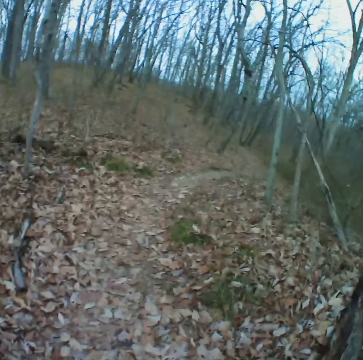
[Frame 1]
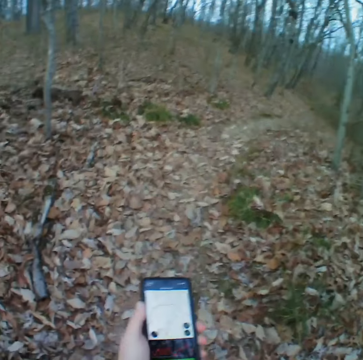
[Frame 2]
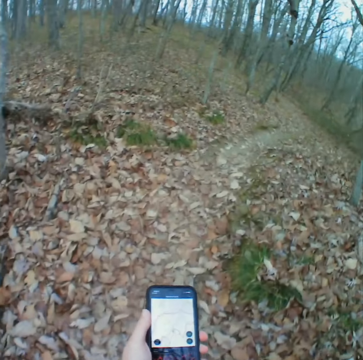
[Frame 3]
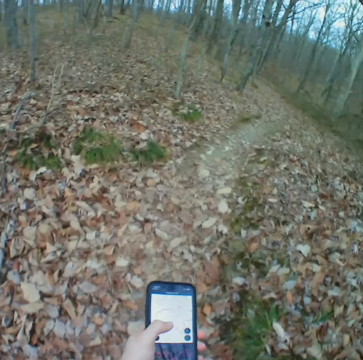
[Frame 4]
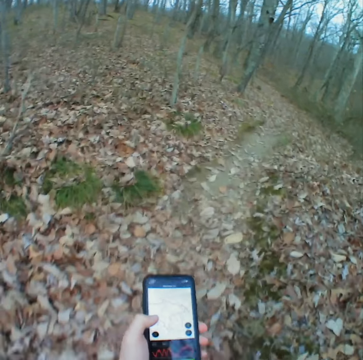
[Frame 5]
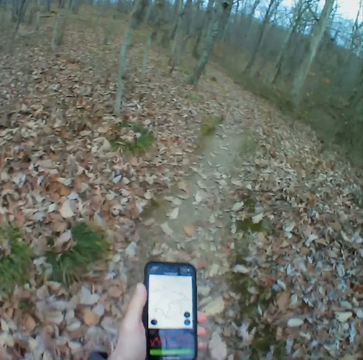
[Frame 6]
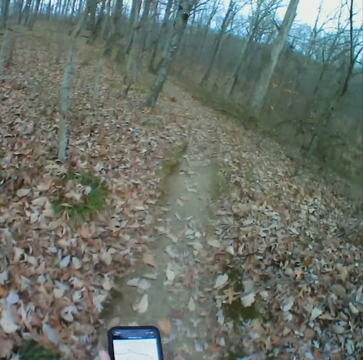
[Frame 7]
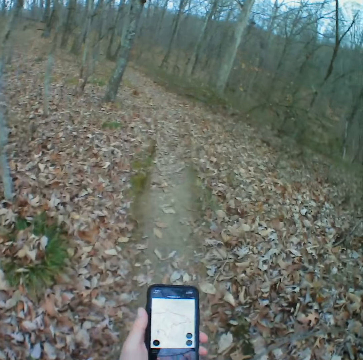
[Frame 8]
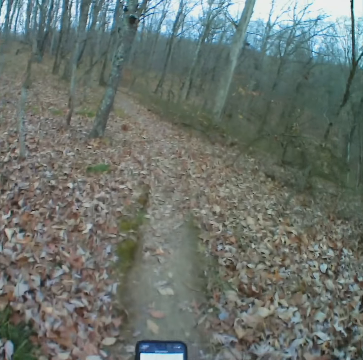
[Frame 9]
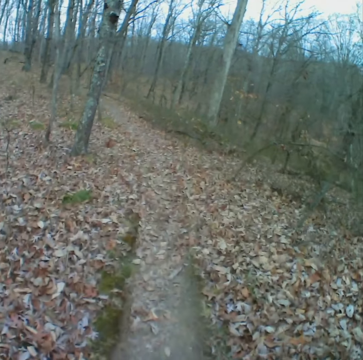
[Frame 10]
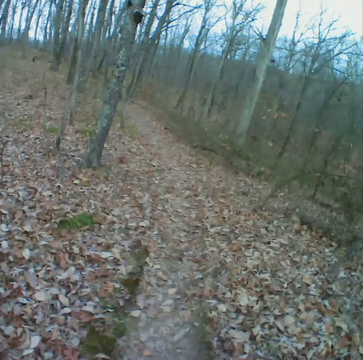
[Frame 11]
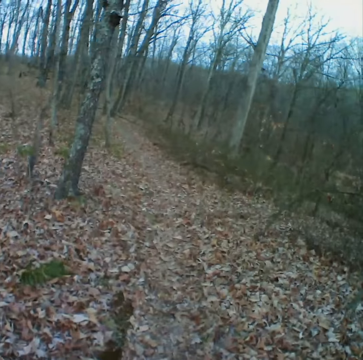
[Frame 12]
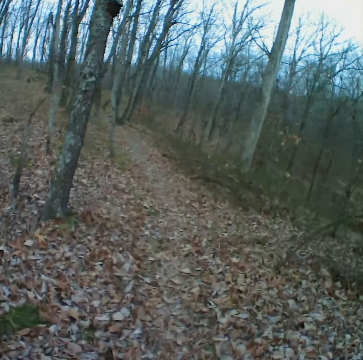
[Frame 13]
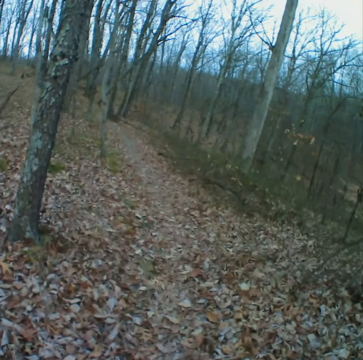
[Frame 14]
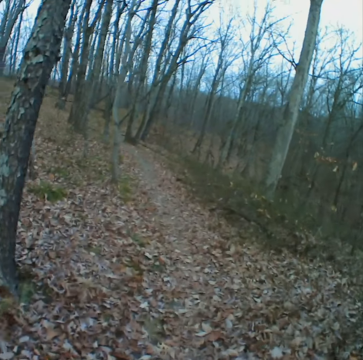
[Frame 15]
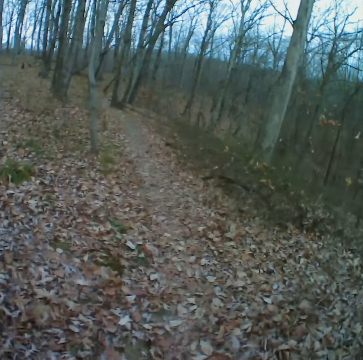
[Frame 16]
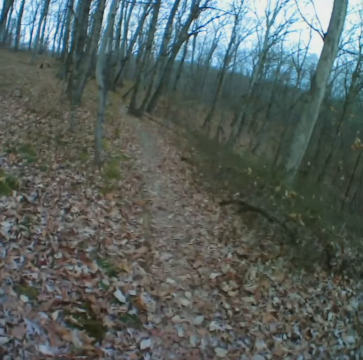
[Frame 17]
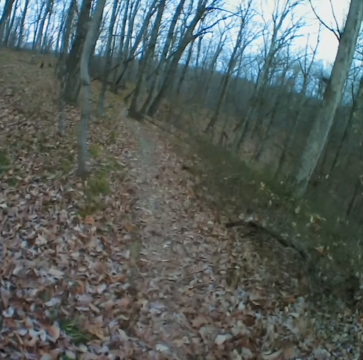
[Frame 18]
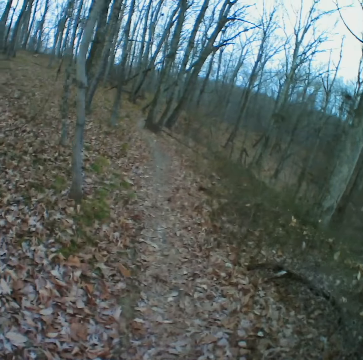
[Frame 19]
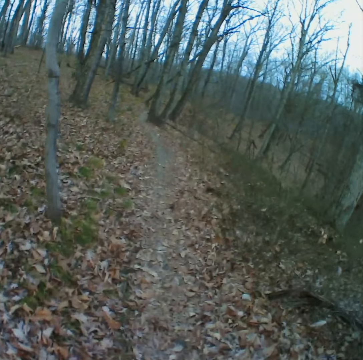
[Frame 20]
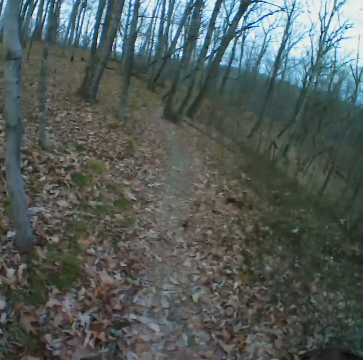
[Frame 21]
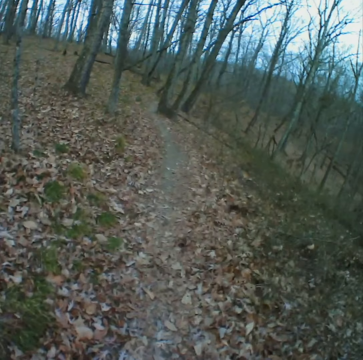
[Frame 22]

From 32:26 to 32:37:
The camera wearer walks on the road in the forest. They look at the phone while walking on the road. They operate the phone while walking on the road. They walk on the road in the forest.

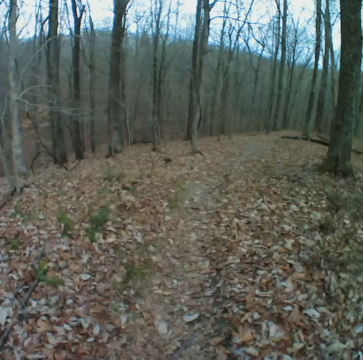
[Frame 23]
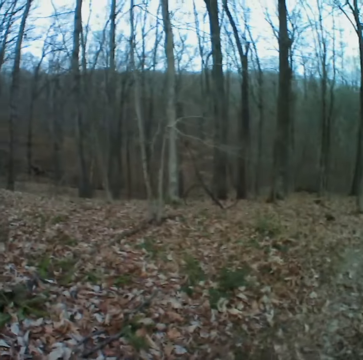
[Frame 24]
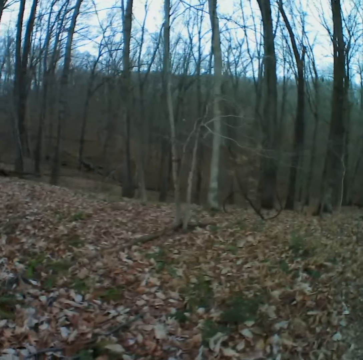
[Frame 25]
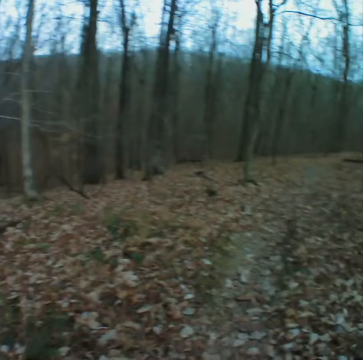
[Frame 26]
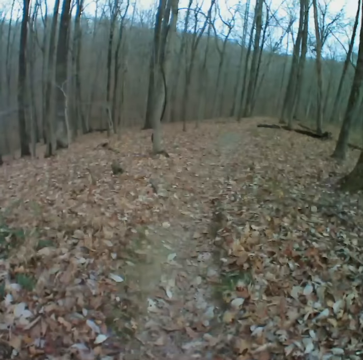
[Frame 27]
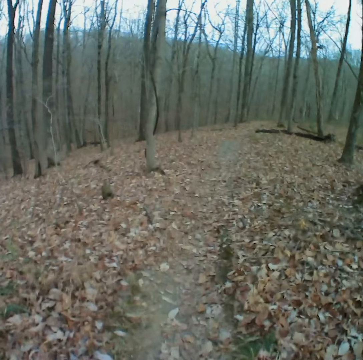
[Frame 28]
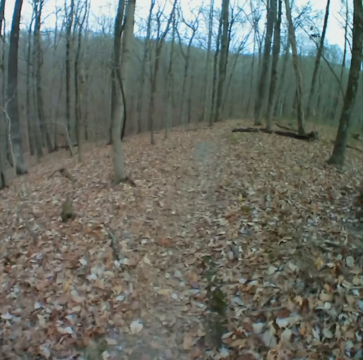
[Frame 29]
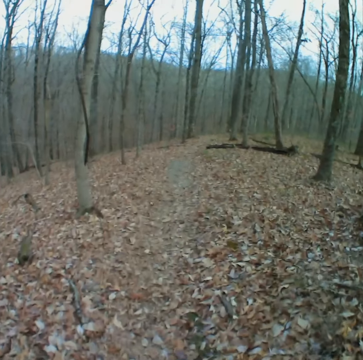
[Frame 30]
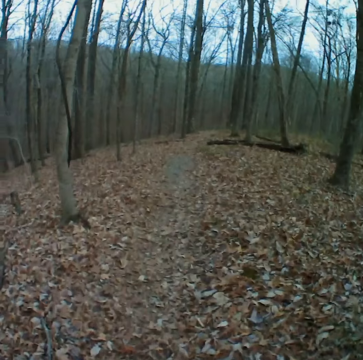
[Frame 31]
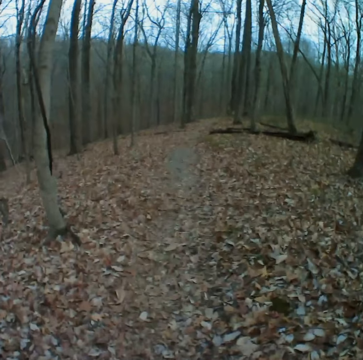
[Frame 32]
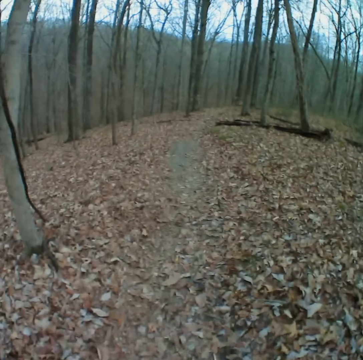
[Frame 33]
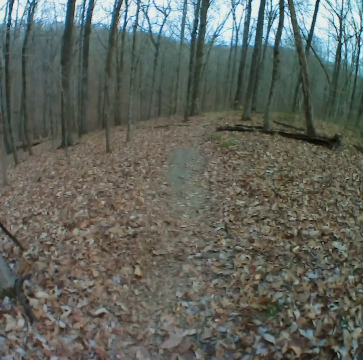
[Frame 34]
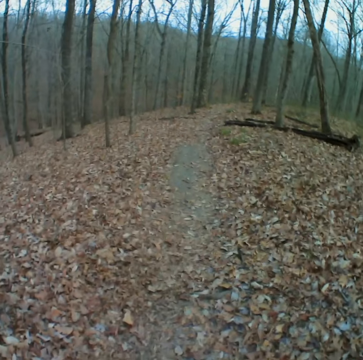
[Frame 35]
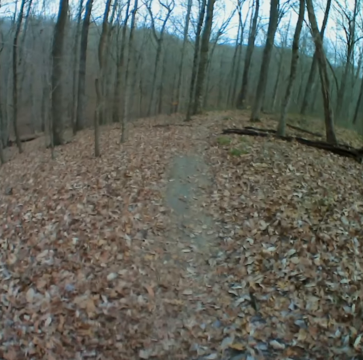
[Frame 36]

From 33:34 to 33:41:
The camera wearer looks around the forest.

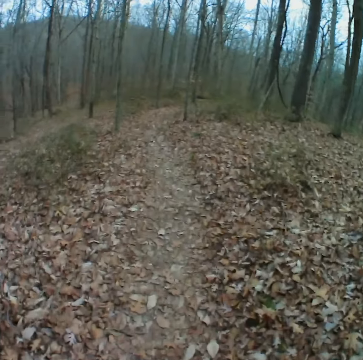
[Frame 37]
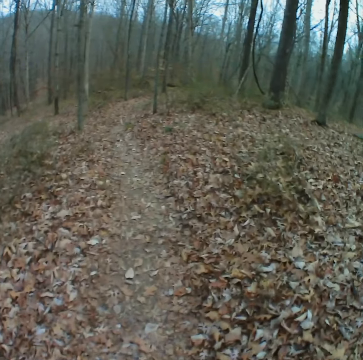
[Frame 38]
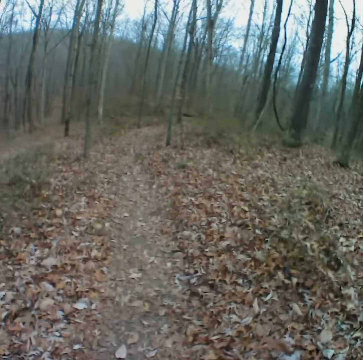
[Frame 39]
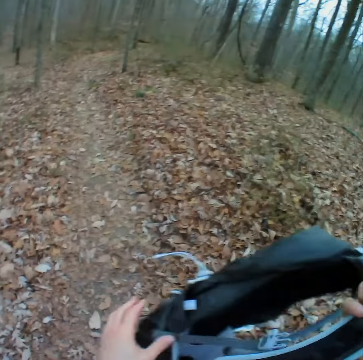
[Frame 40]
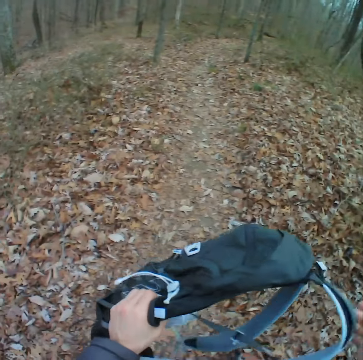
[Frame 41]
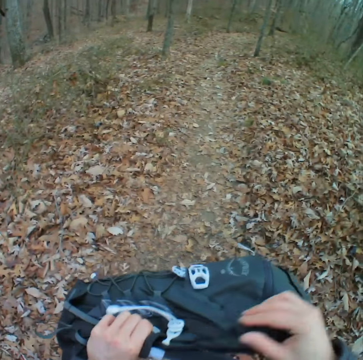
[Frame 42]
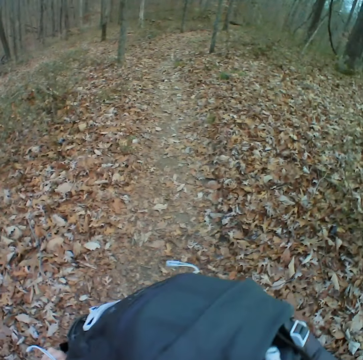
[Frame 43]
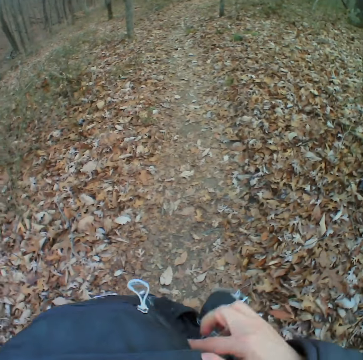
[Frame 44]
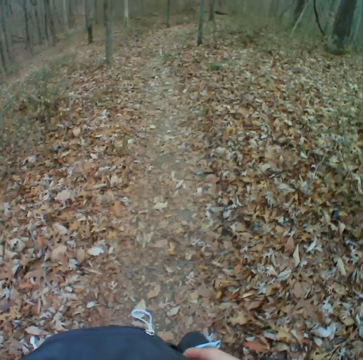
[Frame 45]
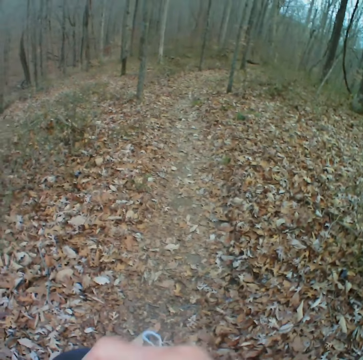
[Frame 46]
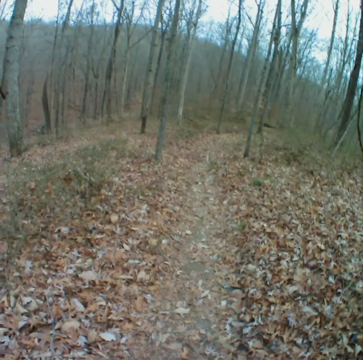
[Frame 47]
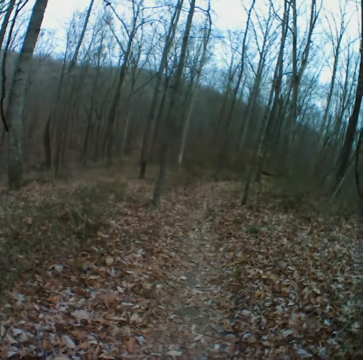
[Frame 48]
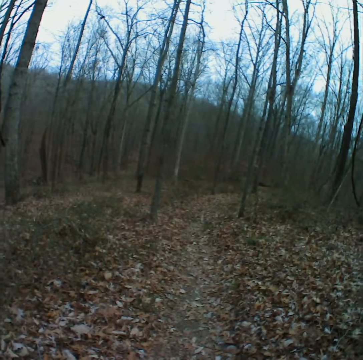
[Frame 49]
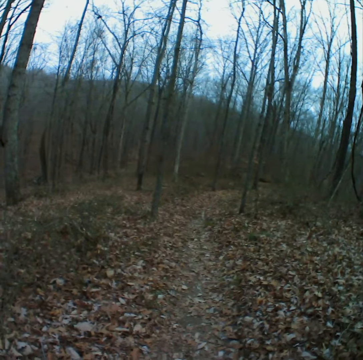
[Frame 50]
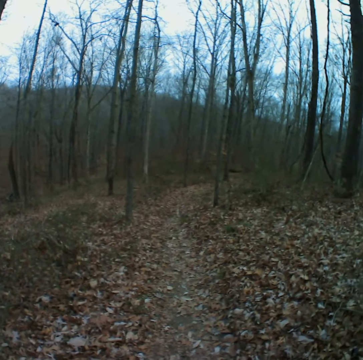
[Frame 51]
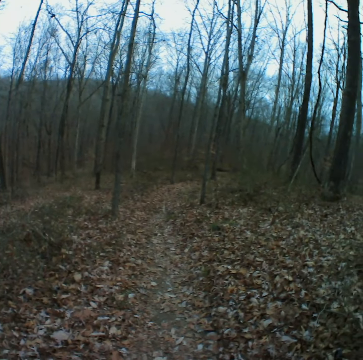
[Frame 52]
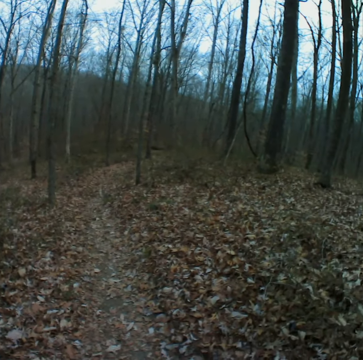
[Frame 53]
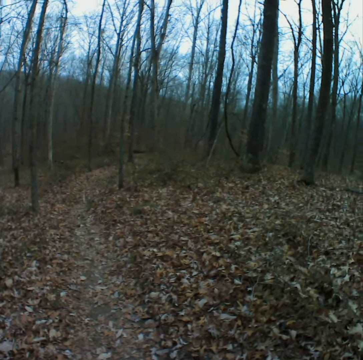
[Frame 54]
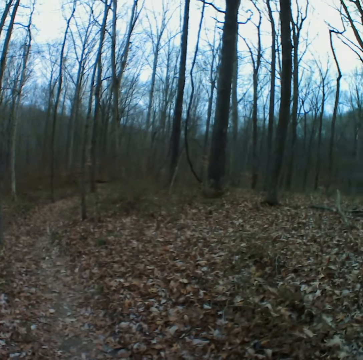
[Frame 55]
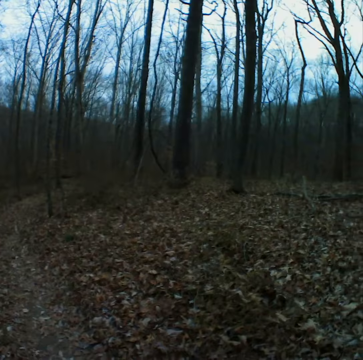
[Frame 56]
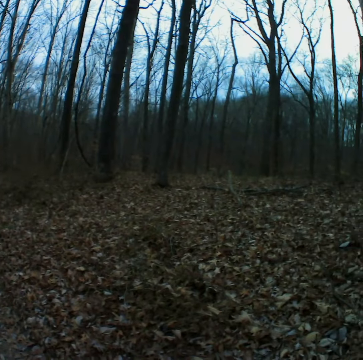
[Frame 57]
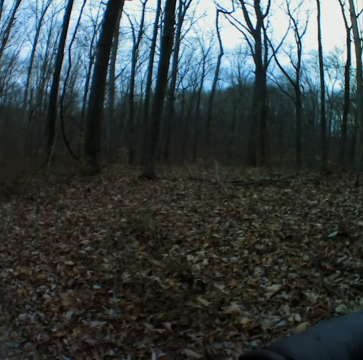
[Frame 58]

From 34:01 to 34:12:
The camera wearer picks up a bag. They open the bag. They stand in the forest.

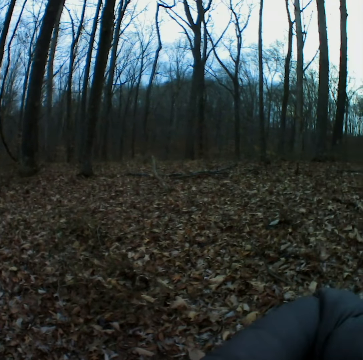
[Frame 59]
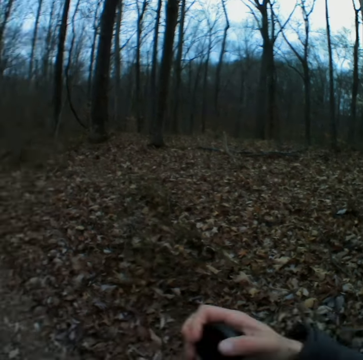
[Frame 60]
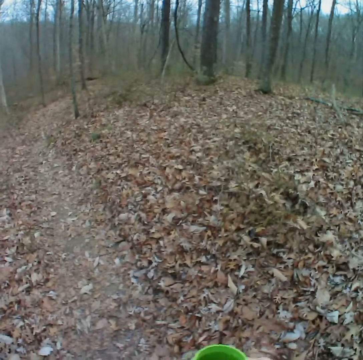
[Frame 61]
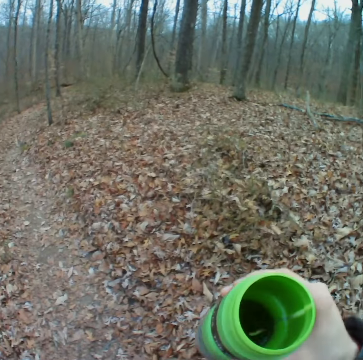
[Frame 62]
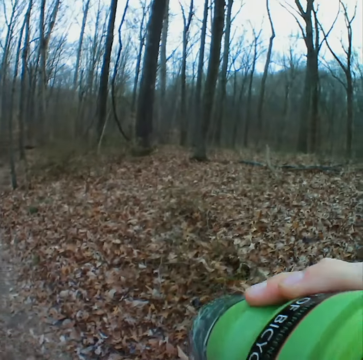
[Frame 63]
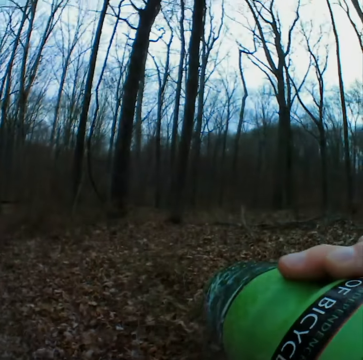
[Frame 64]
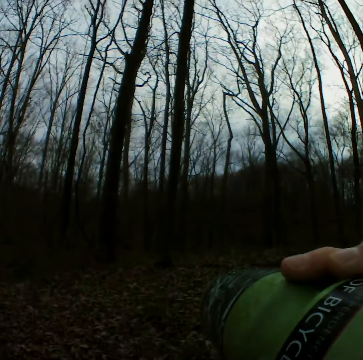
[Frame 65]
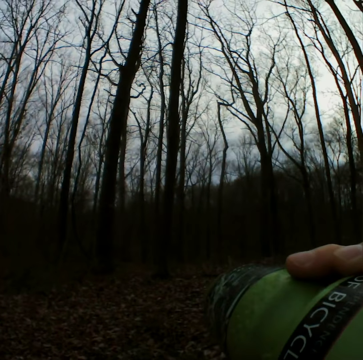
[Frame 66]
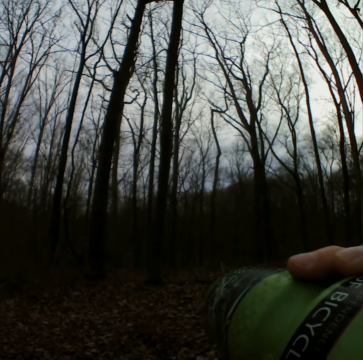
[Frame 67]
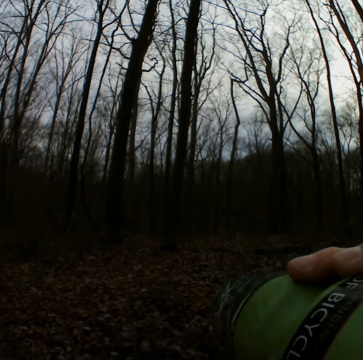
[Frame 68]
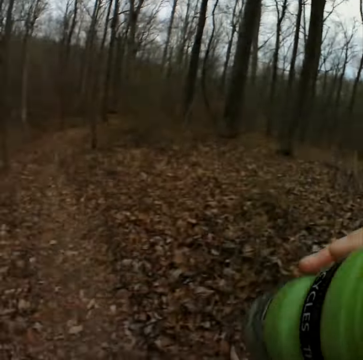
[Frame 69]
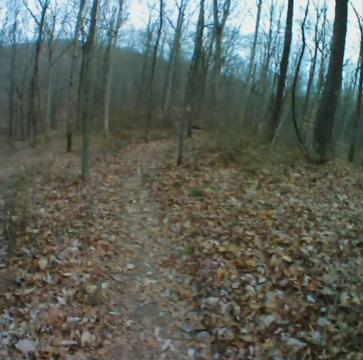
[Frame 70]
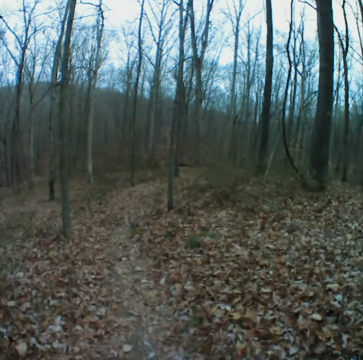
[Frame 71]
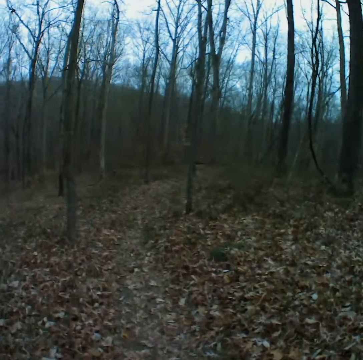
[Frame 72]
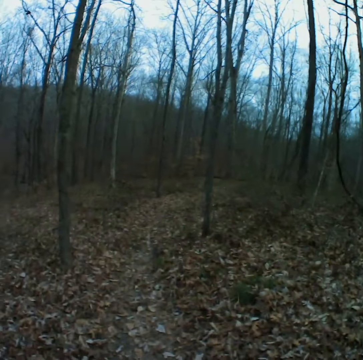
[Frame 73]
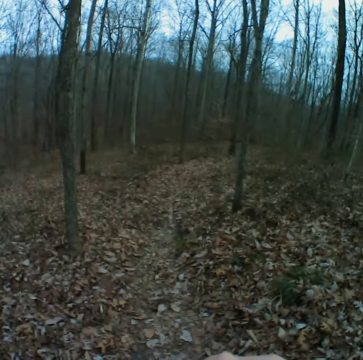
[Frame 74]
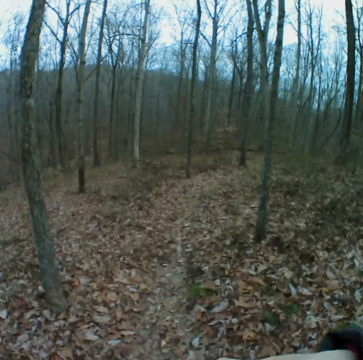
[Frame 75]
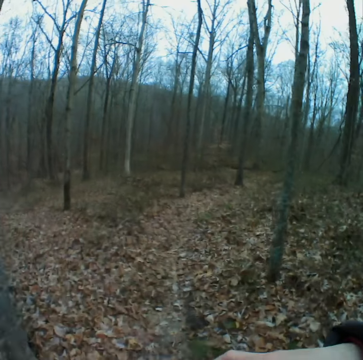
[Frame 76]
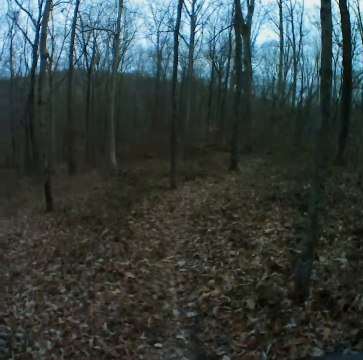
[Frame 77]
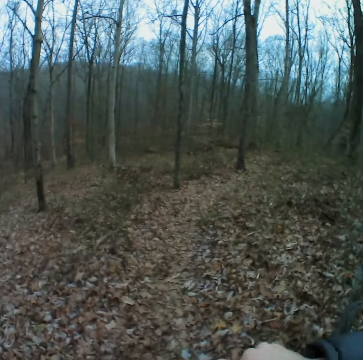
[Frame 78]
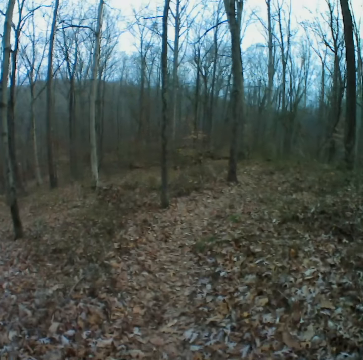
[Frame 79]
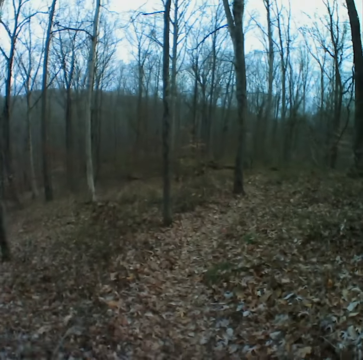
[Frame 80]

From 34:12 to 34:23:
The camera wearer picks up a water bottle. They drink water from the mug. They walk on the road in the forest.
